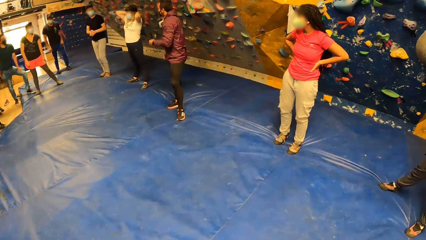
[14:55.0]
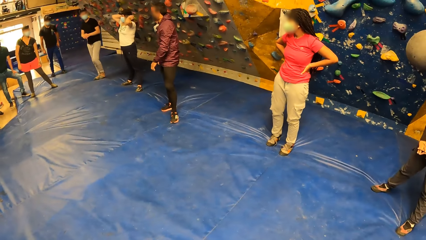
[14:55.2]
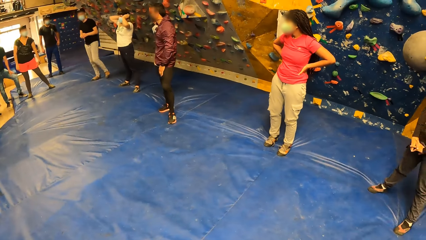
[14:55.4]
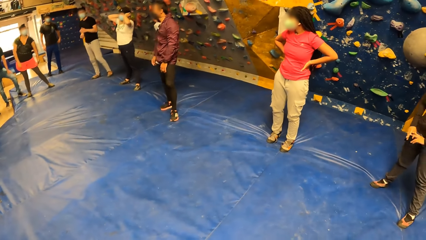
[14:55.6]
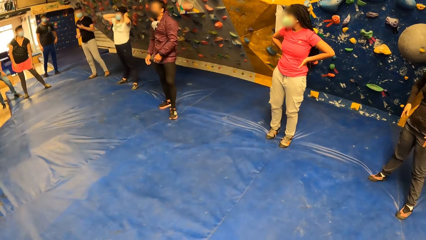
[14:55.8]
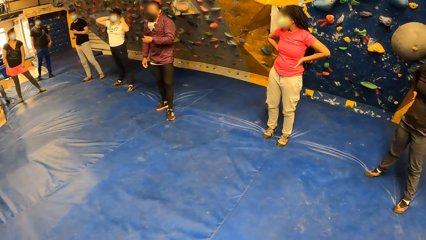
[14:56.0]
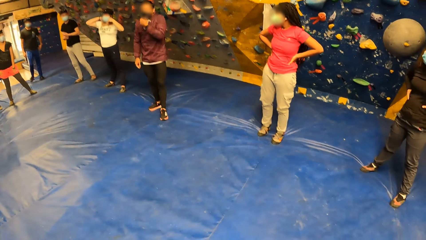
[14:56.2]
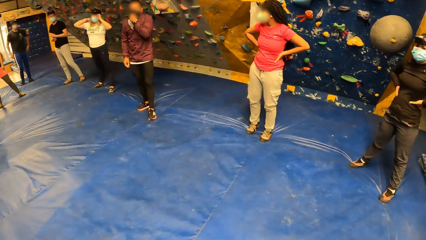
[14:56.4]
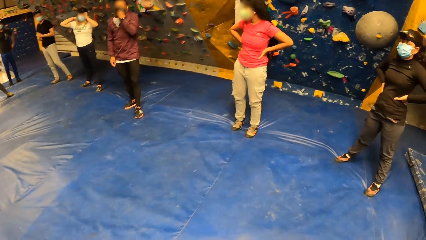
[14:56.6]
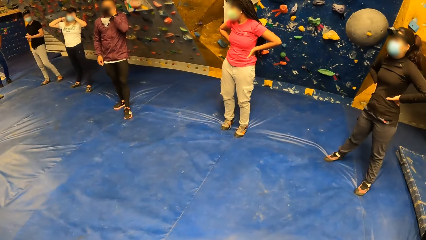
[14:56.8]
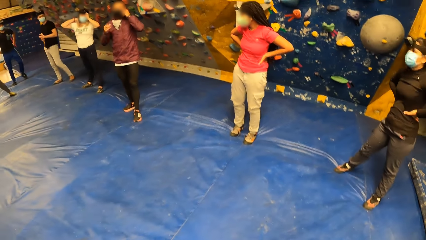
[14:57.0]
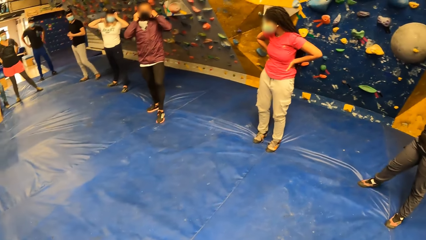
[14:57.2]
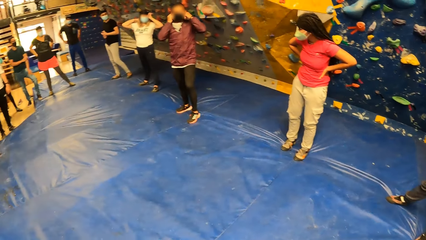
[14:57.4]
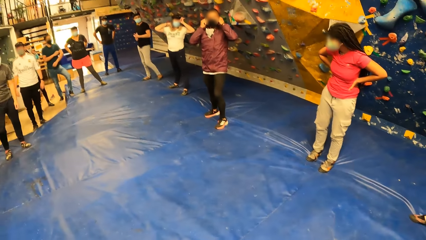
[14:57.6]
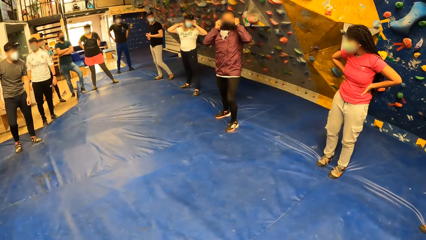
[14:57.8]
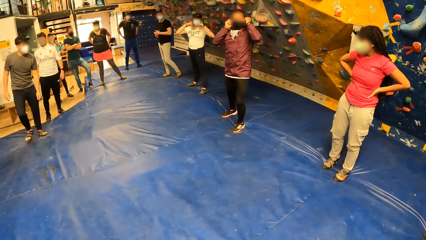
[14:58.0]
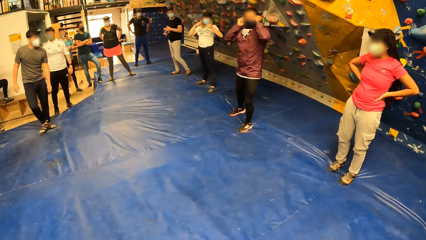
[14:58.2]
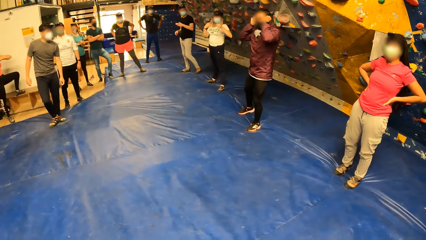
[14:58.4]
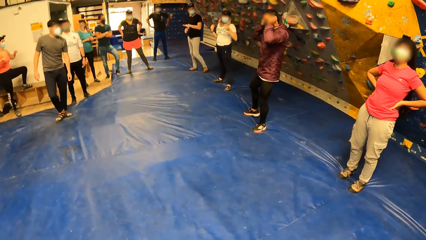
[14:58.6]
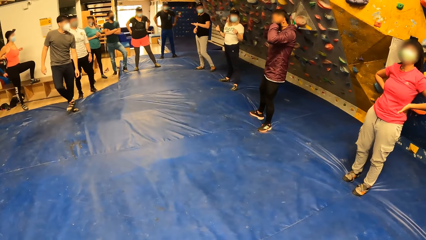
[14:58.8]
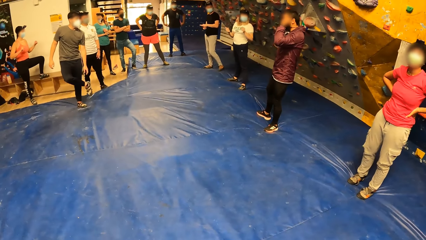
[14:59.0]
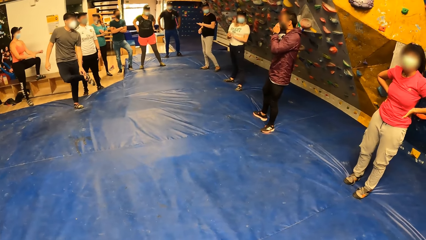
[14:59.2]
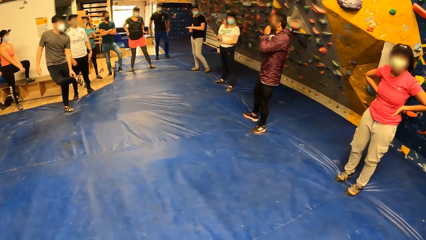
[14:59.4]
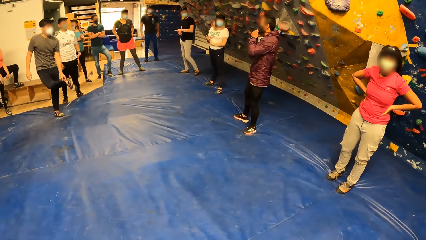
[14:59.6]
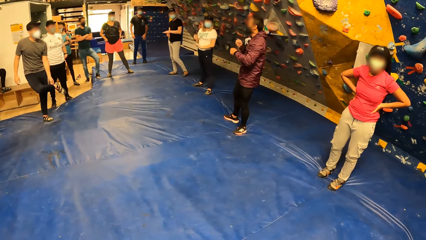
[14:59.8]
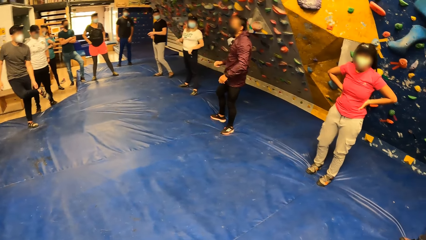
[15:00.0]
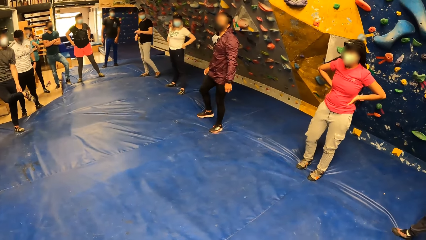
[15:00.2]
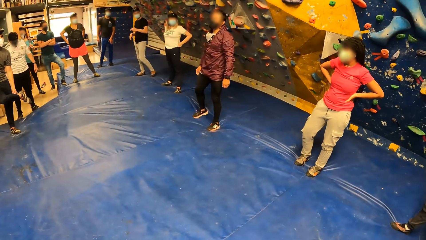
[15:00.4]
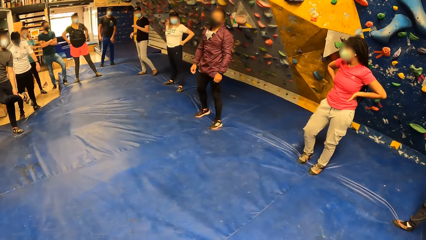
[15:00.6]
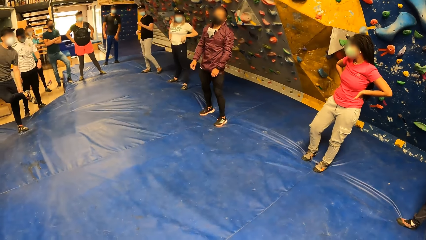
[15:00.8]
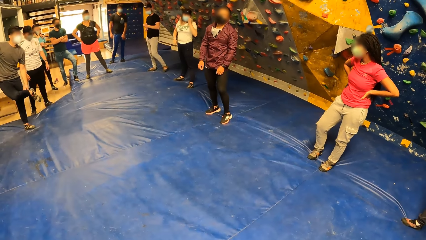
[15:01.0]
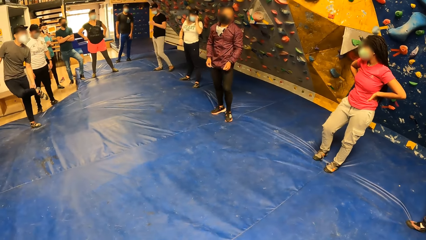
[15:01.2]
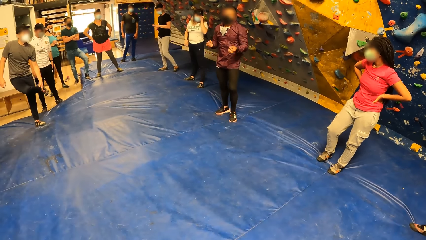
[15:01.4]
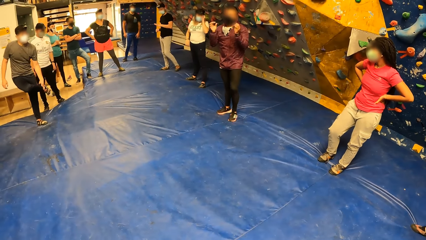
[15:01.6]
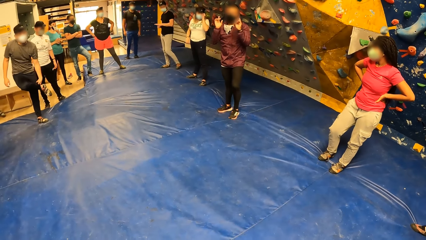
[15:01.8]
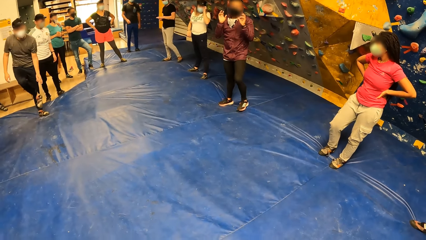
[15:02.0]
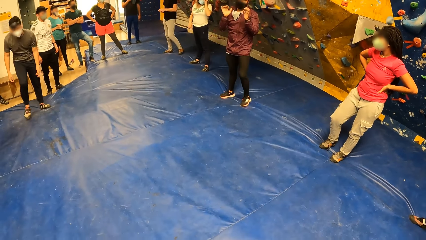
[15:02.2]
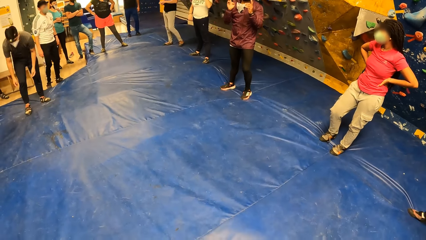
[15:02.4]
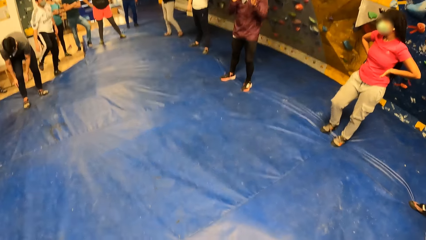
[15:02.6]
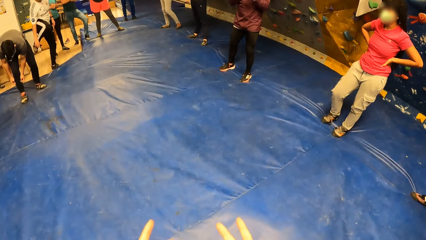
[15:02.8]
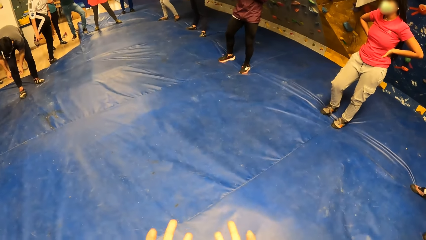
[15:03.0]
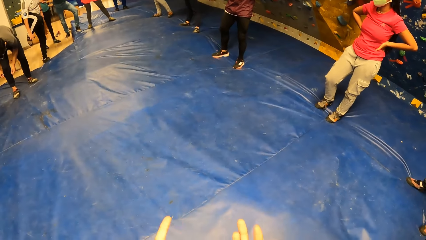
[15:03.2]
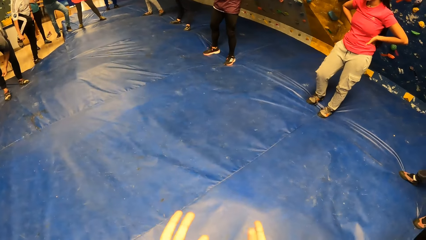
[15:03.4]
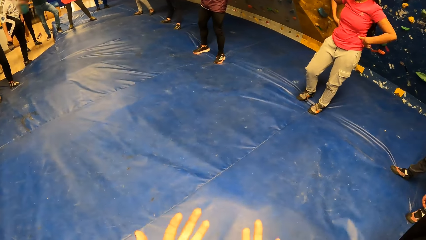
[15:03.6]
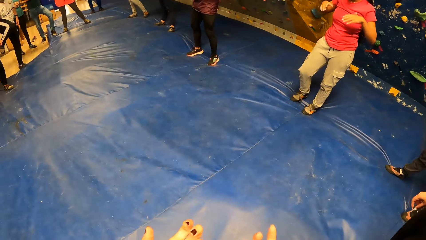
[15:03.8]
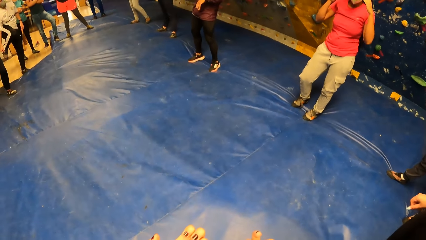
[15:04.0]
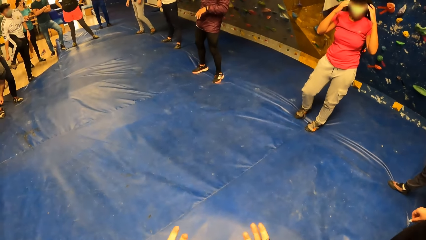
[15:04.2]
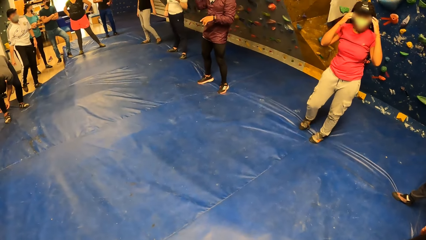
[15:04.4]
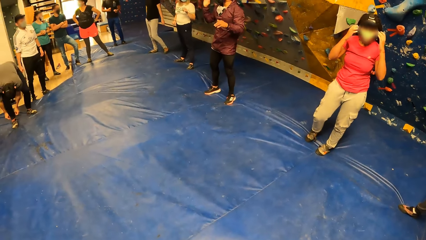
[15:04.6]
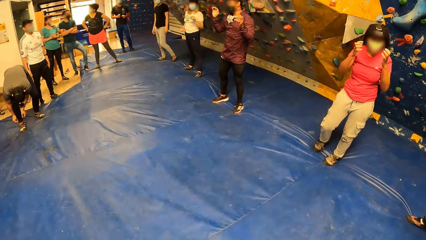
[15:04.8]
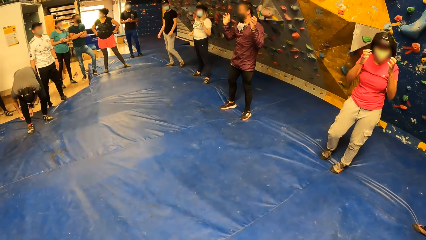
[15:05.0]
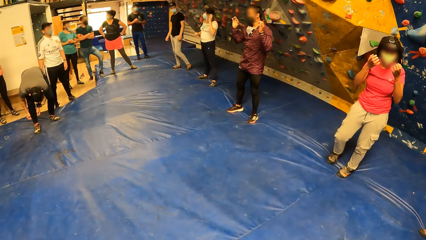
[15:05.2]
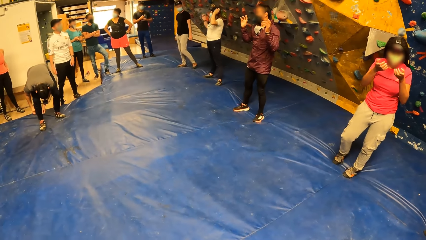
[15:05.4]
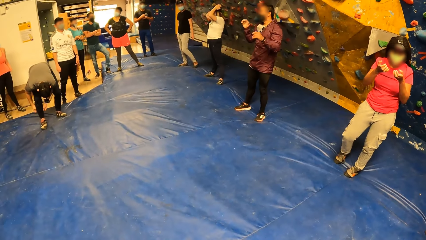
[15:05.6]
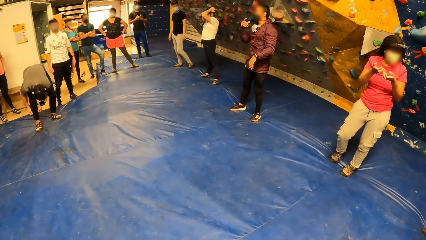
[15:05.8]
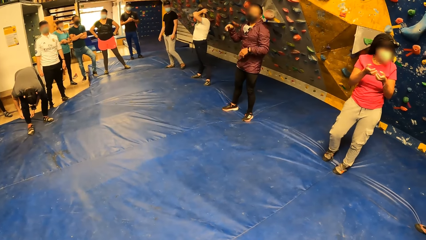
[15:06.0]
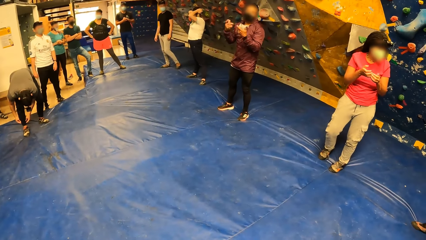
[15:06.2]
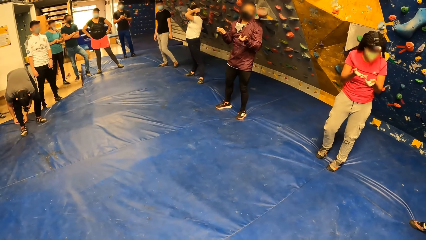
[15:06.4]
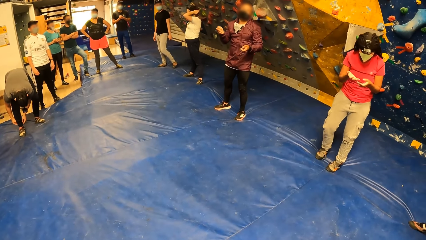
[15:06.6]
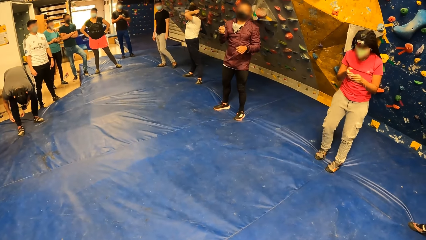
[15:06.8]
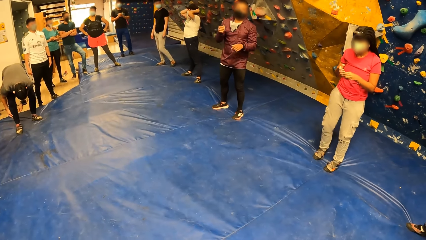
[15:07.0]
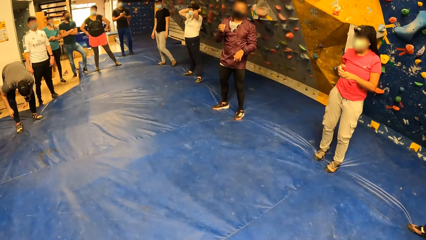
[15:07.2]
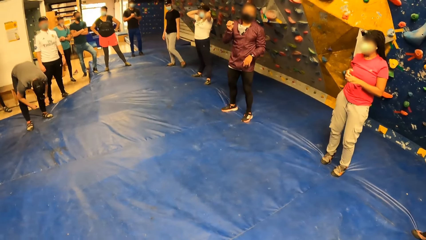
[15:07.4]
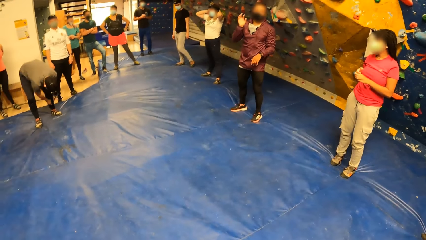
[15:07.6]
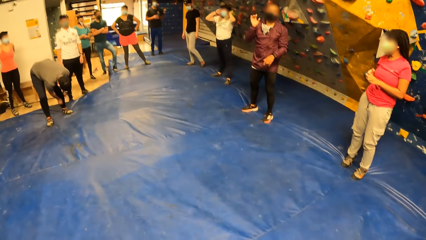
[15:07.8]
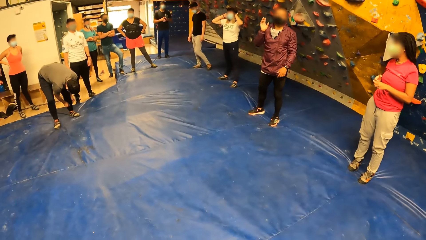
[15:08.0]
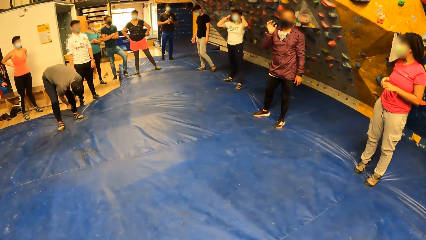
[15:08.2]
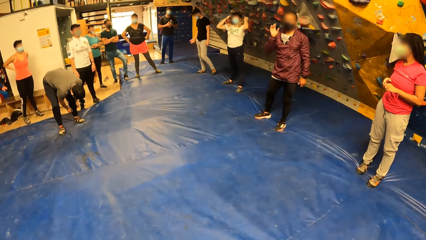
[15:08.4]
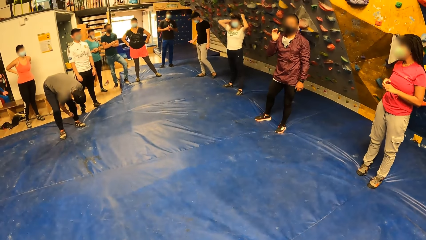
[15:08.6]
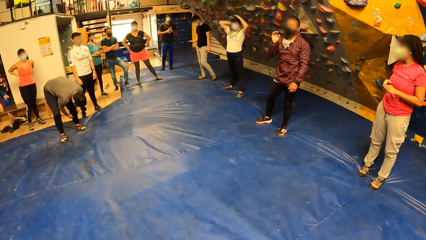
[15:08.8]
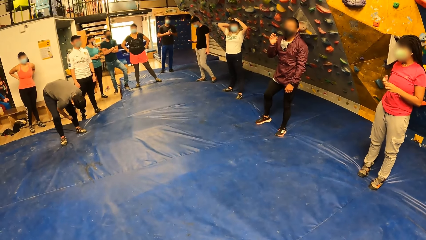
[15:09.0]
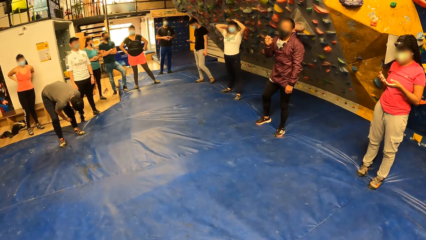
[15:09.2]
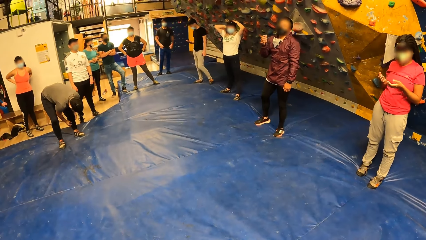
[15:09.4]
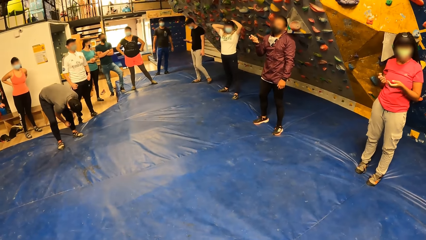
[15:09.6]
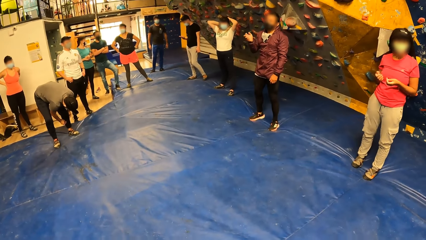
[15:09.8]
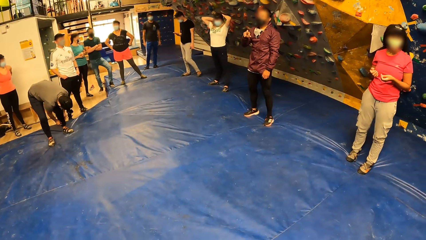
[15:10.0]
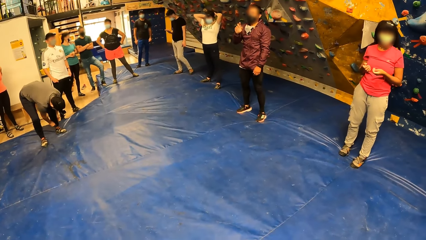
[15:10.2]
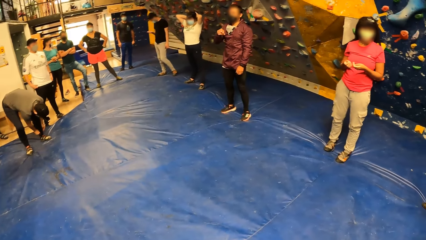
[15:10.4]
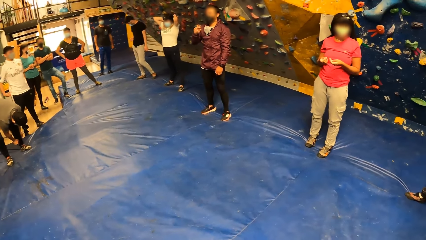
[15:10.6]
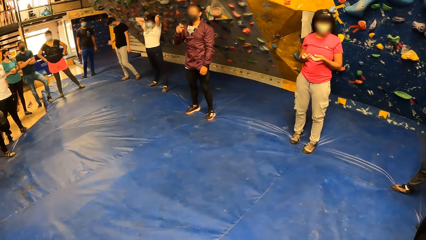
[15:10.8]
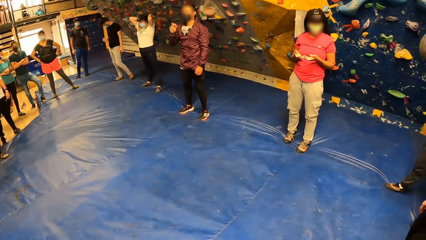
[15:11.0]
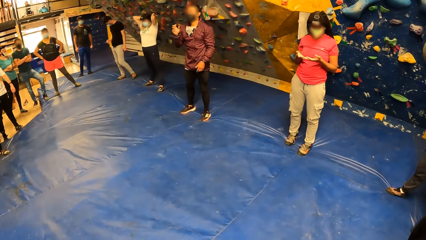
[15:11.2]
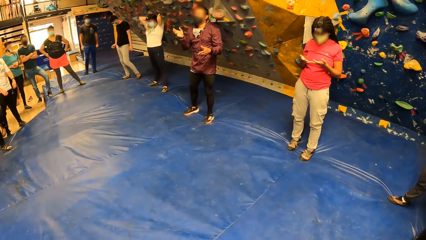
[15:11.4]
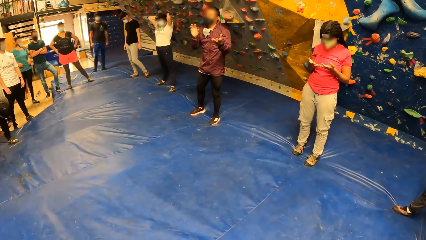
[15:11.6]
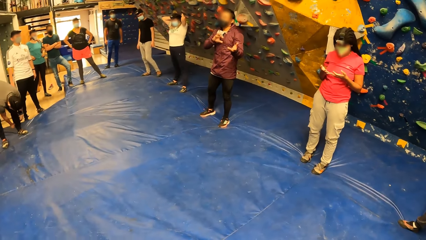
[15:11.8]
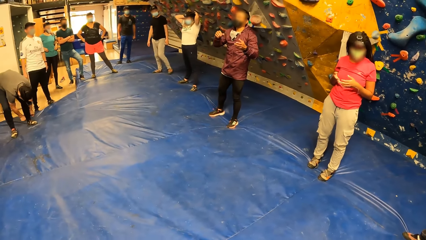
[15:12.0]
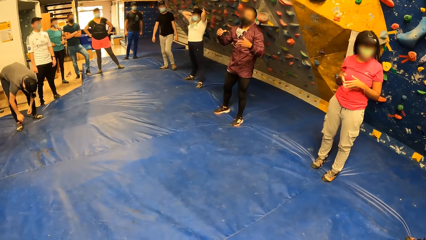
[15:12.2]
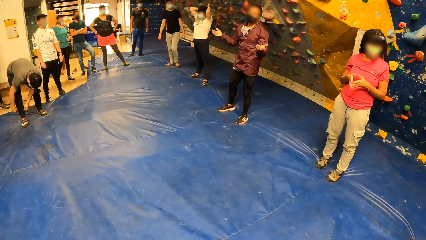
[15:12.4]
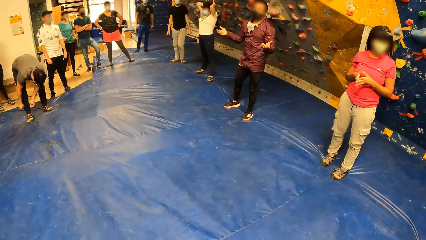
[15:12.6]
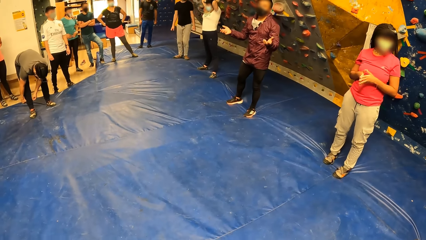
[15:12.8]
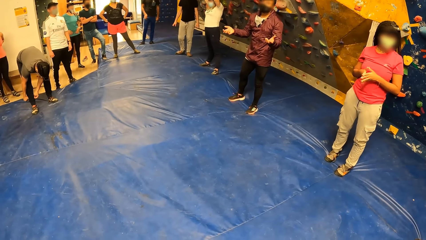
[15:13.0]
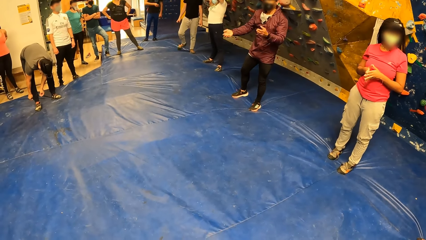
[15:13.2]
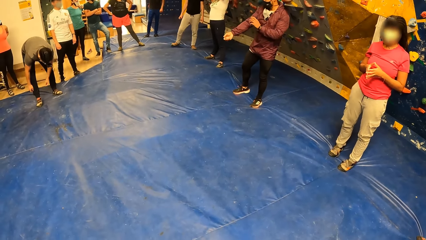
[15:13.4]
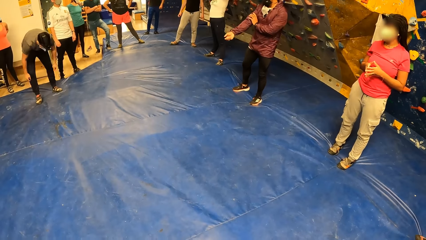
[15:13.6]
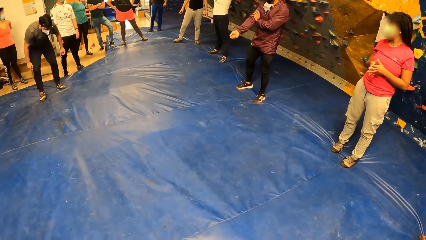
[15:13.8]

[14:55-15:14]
A man touches a mask. A woman holds the waist. Another man adjusts a sneaker on his right leg with his left hand. A third man lifts a leg. The first man drops hands and lifts hands. A fourth man adjusts a sneaker on his right leg with his right hand. The woman holds the mask. The third man touches the trouser. The first man speaks. The woman holds the hands.
